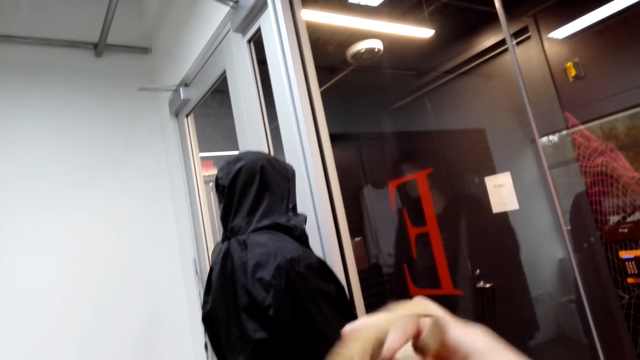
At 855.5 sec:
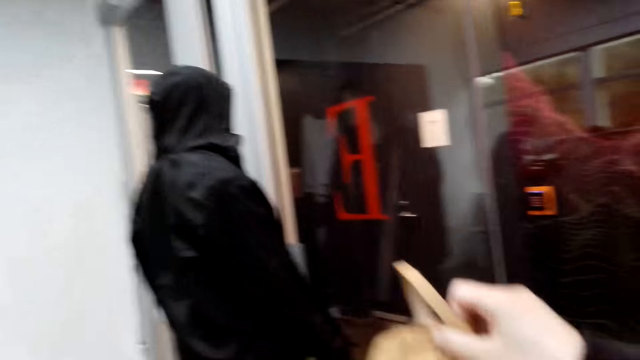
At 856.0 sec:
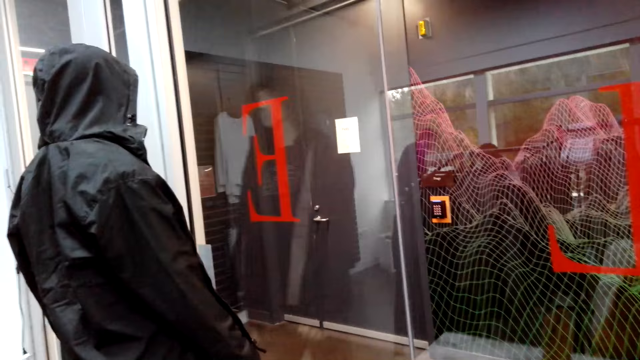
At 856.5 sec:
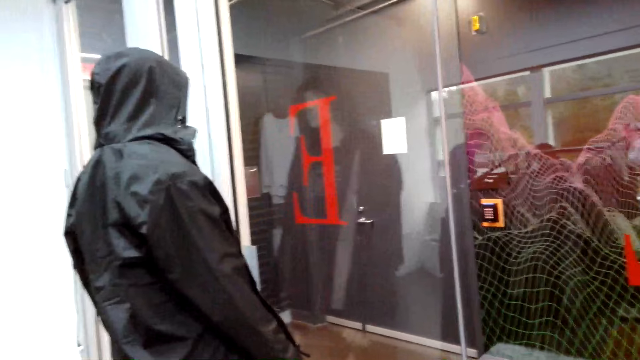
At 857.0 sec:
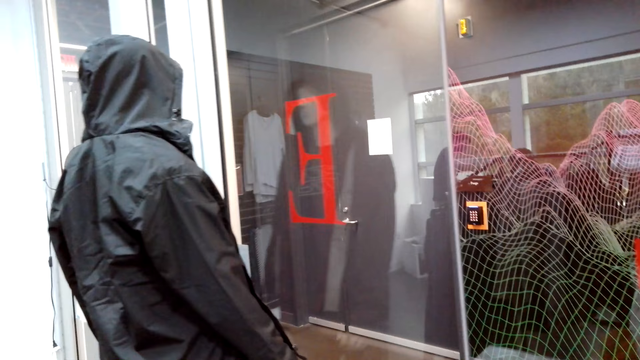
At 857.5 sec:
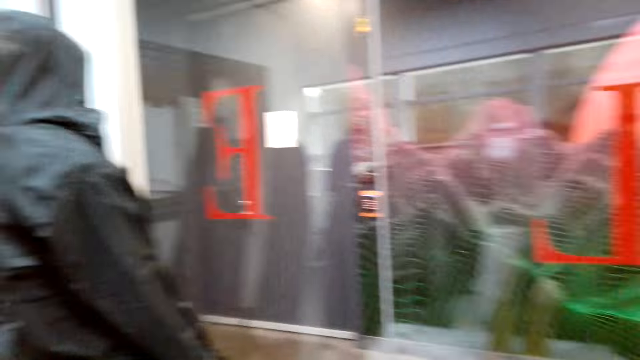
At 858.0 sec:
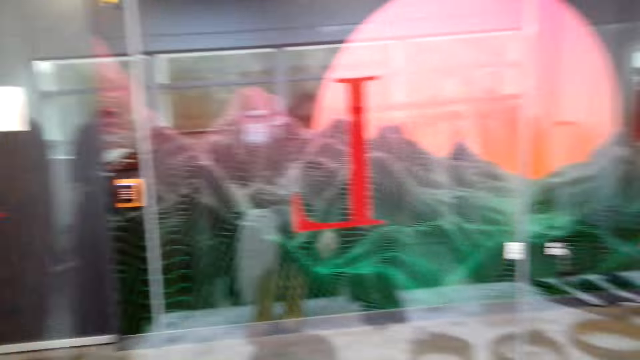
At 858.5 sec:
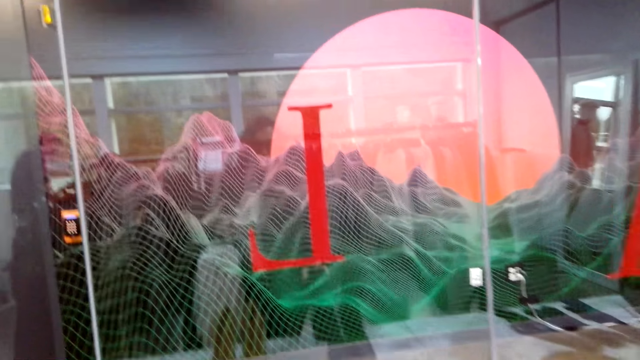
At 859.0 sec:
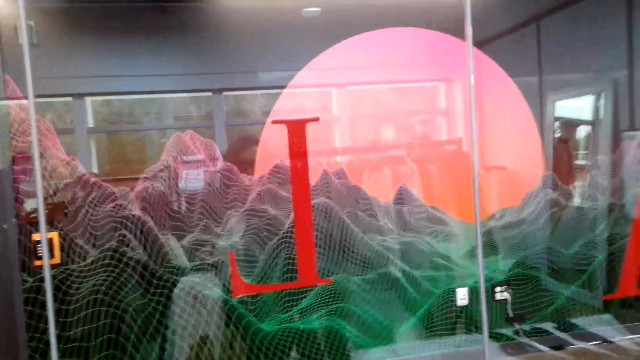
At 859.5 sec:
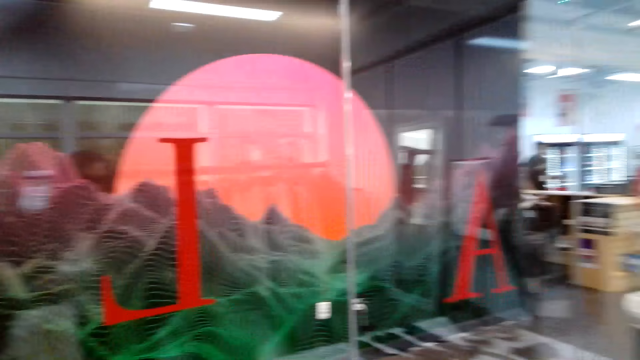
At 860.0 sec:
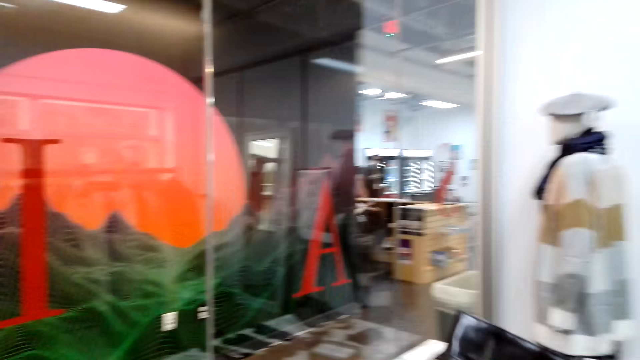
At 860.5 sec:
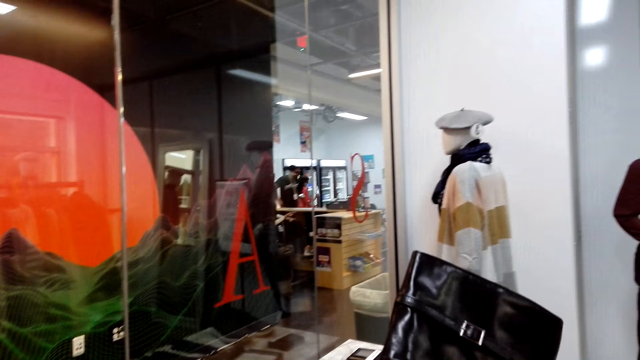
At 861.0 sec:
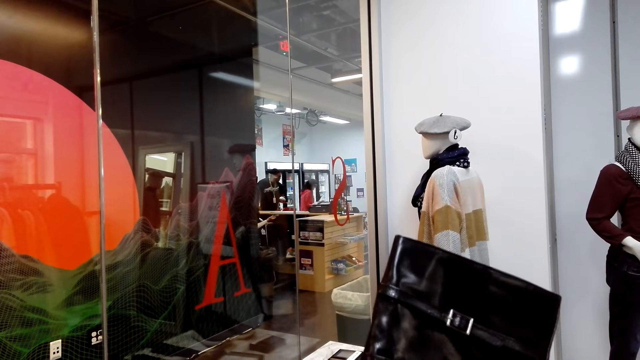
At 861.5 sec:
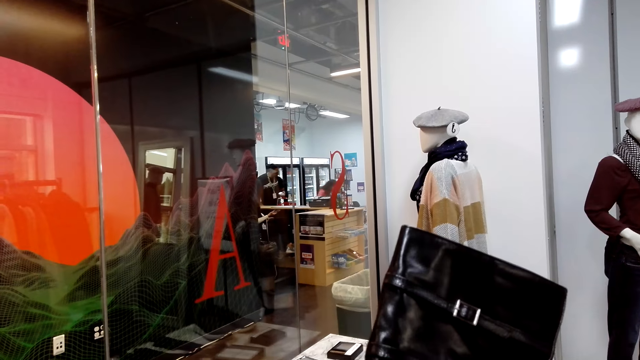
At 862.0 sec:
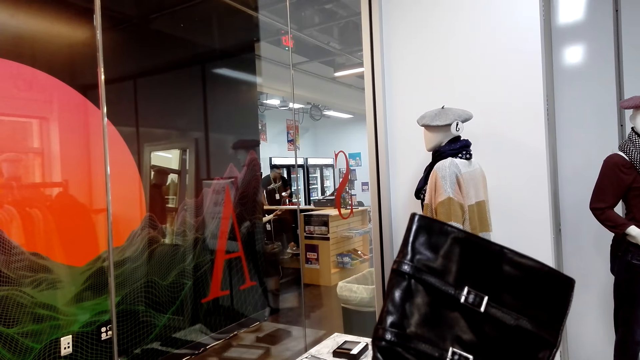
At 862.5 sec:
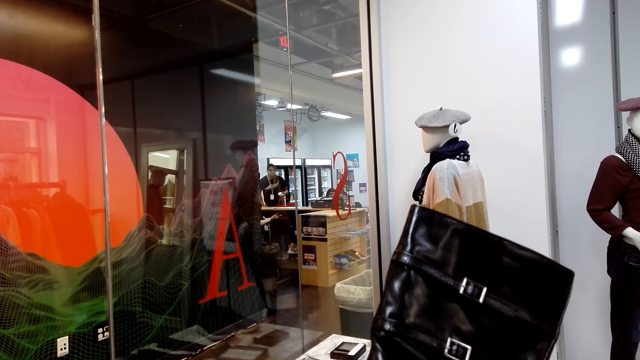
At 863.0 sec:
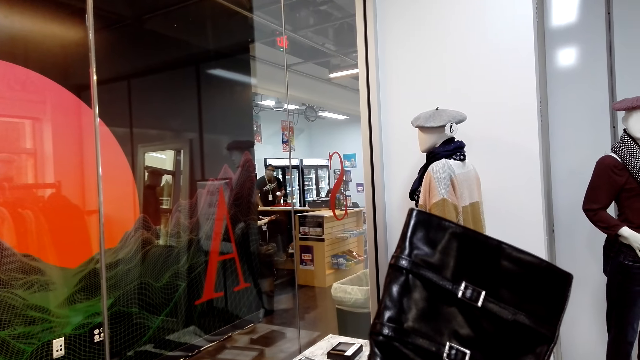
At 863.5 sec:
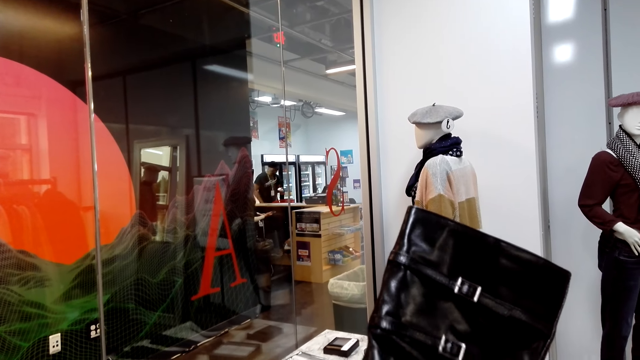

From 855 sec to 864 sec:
The camera wearer looks at the shoe. They place the shoe on the shelf. They look around the store. They pick up a boot.

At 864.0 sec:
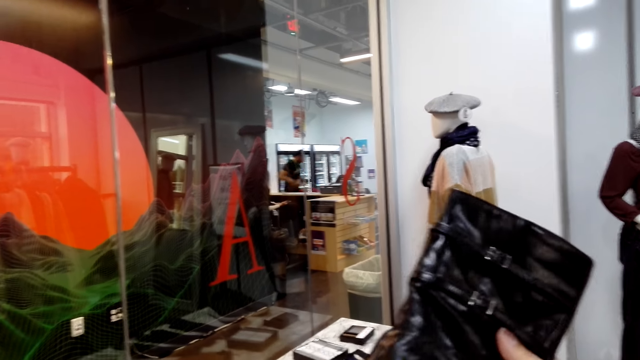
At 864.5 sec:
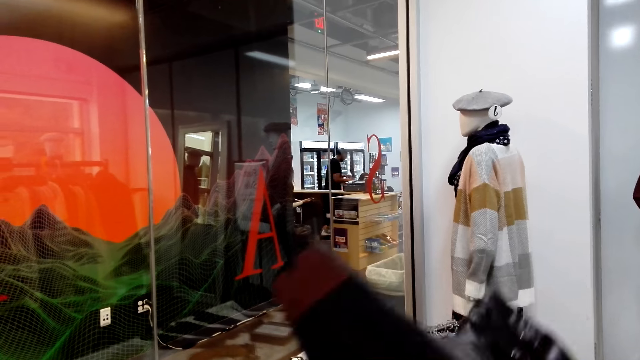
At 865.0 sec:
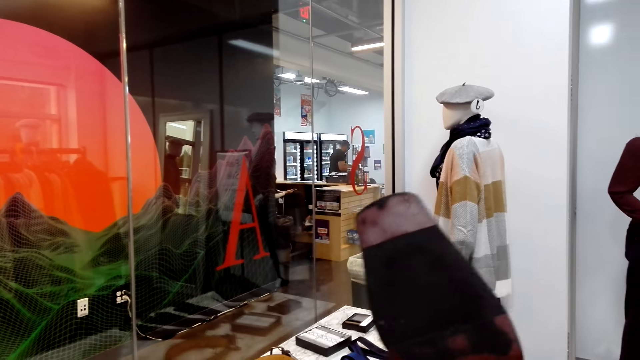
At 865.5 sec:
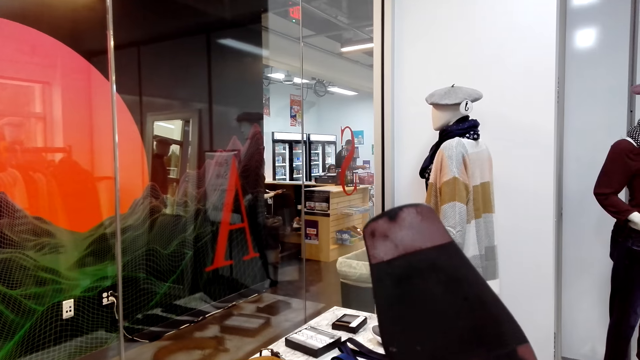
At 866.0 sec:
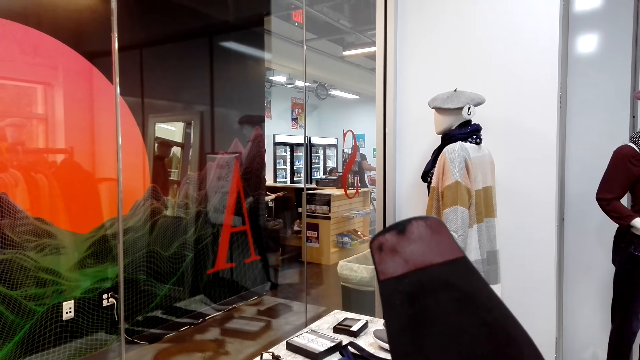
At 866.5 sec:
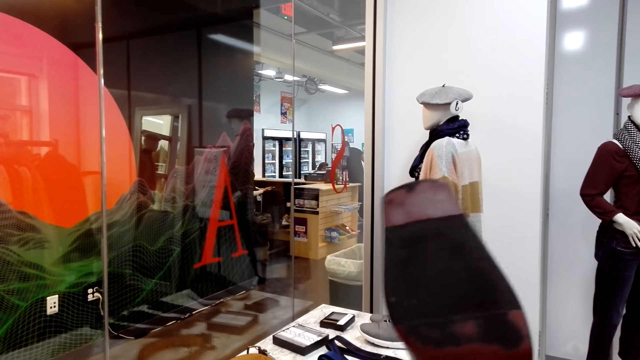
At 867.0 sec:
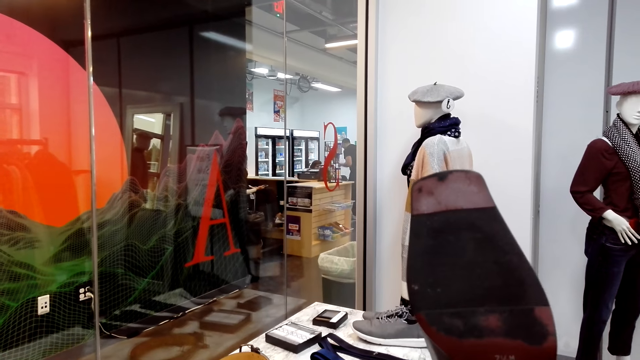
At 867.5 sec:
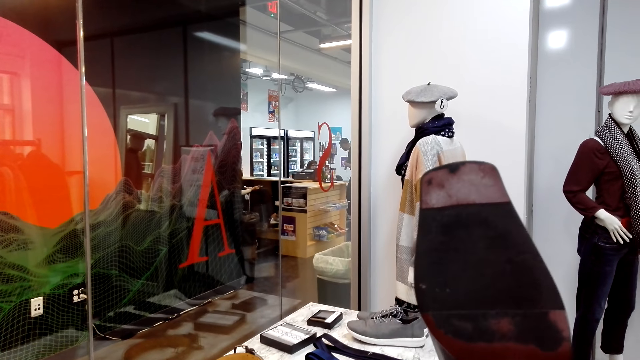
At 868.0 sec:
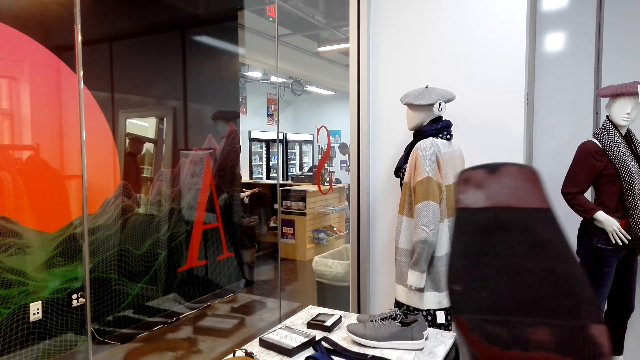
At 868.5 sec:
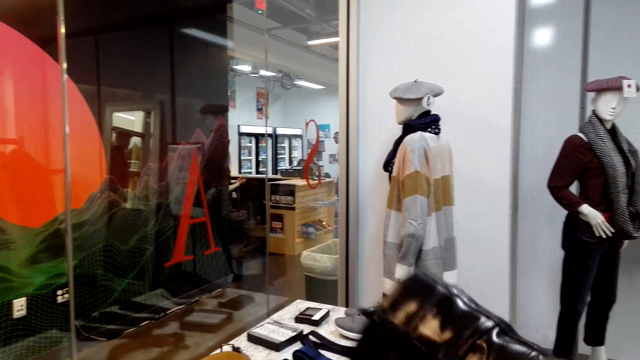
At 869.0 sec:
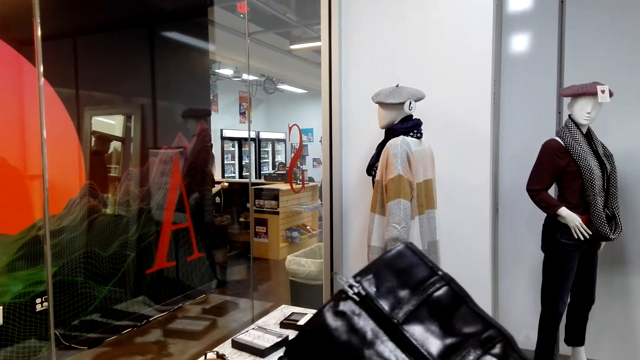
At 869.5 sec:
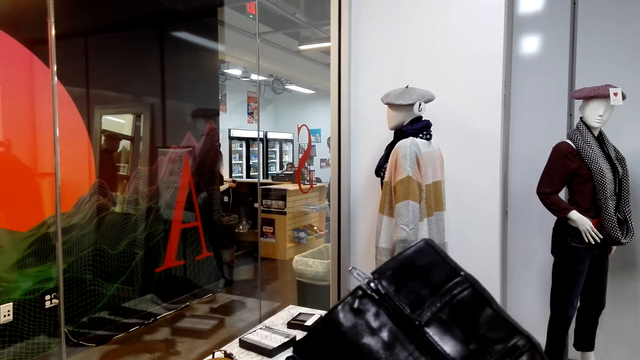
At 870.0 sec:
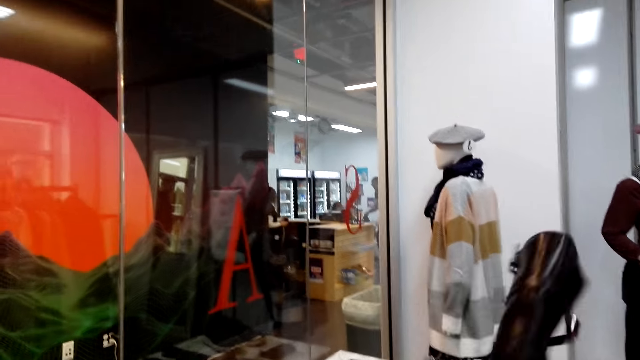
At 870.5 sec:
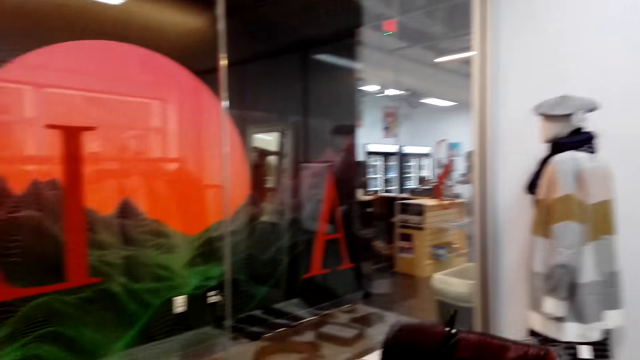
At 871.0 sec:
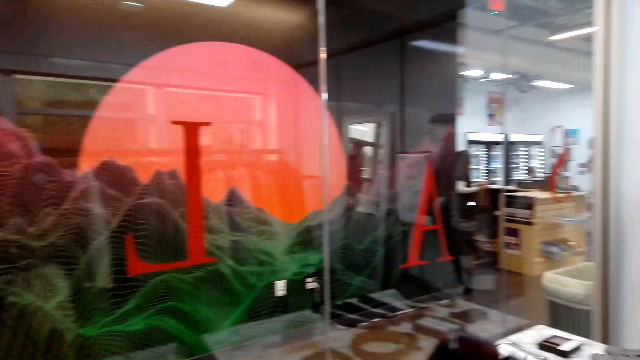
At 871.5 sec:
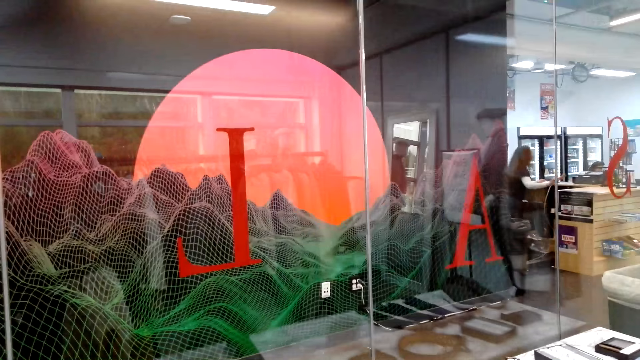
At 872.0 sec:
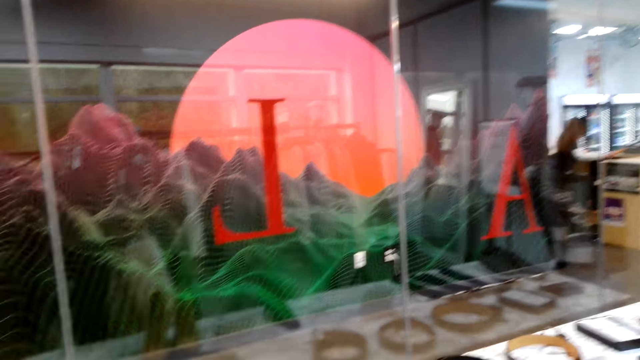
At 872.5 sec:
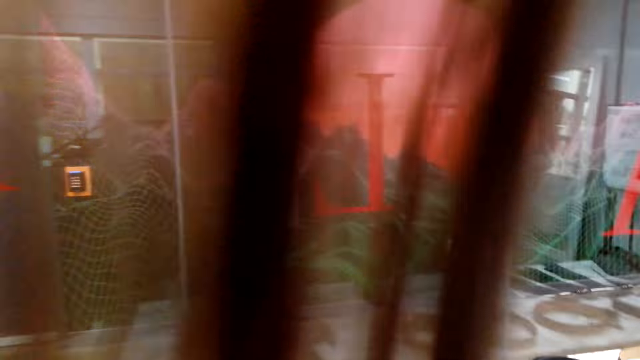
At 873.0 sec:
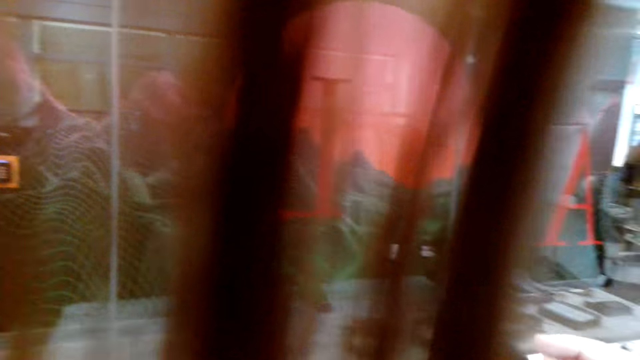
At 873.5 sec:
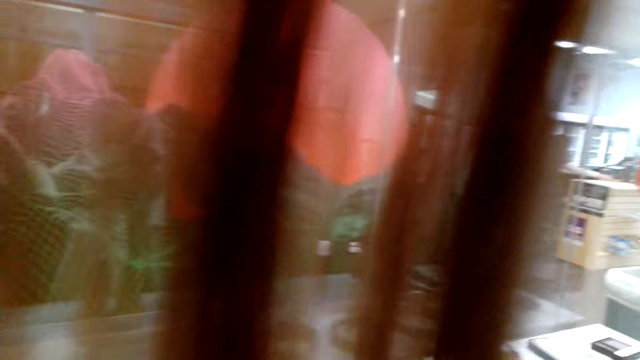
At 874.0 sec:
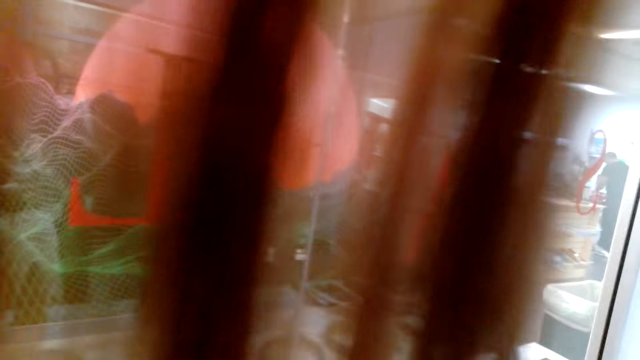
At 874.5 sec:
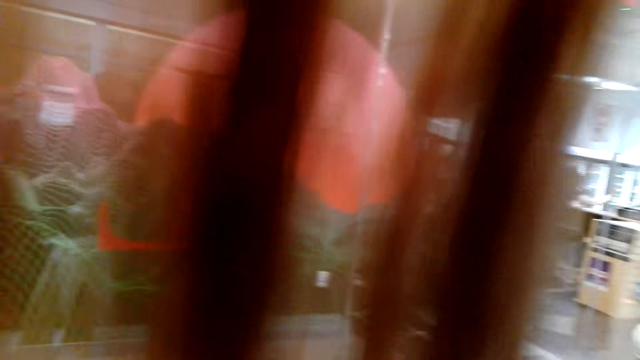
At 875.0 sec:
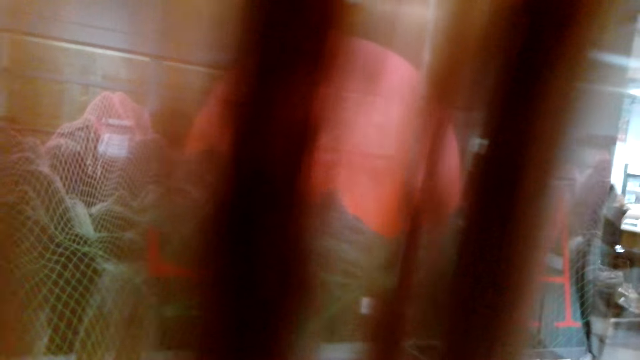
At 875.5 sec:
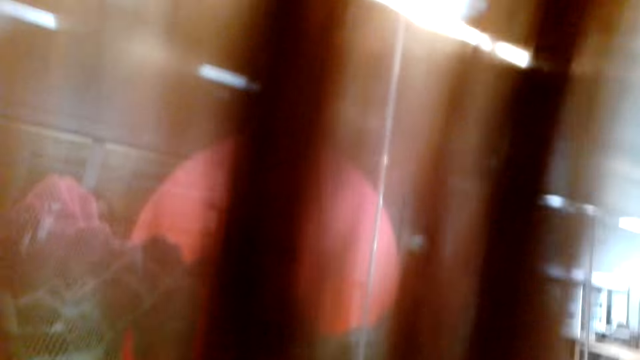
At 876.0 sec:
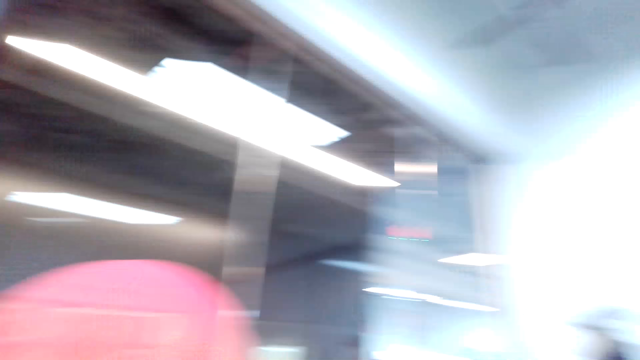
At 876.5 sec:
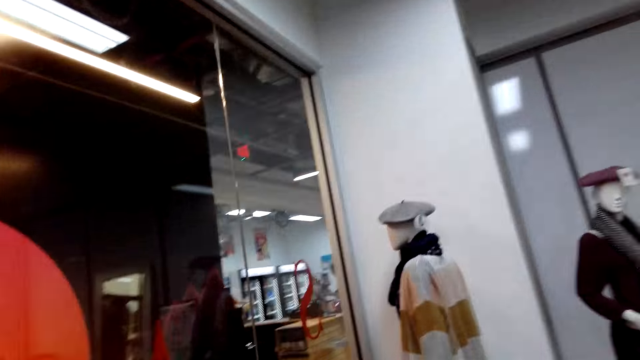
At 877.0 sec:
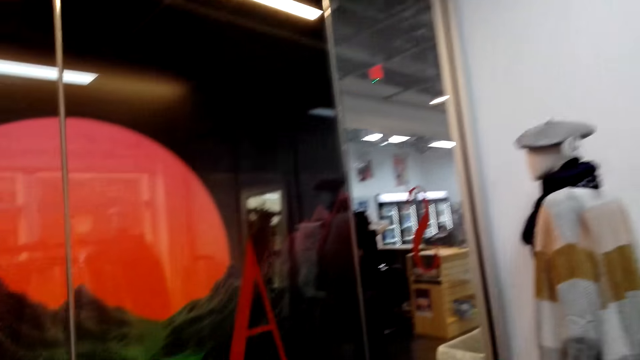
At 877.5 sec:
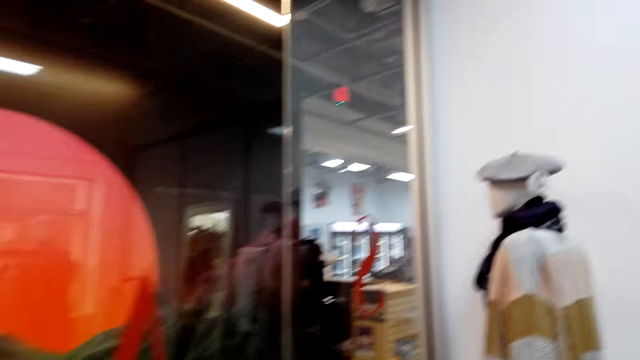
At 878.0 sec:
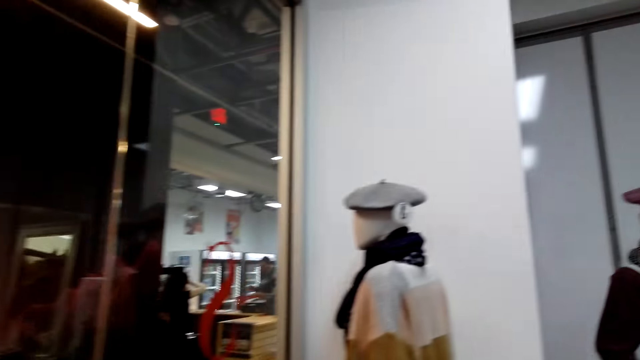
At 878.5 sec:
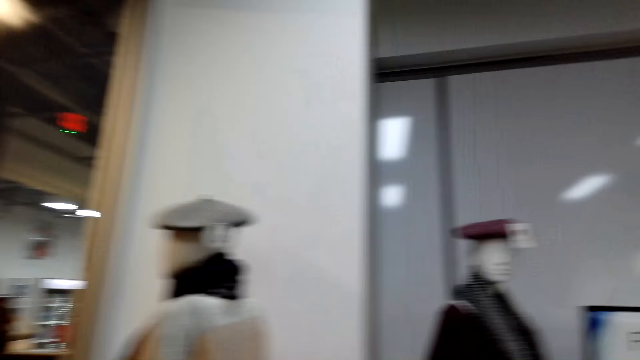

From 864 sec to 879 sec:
The camera wearer looks at the boot. They speak. They place the boot on the shelf. They place the boot down. They walk around.
